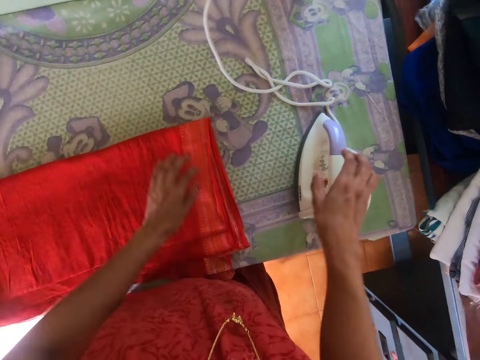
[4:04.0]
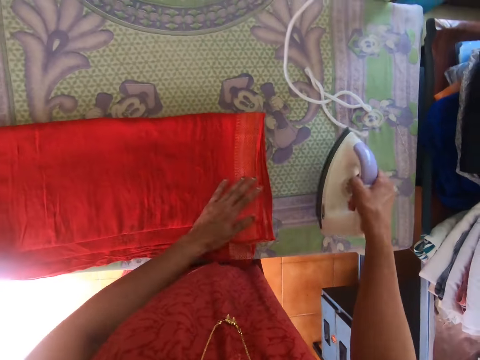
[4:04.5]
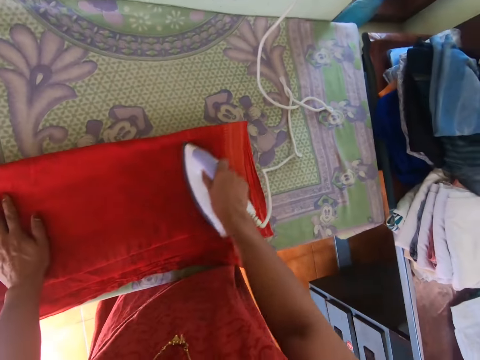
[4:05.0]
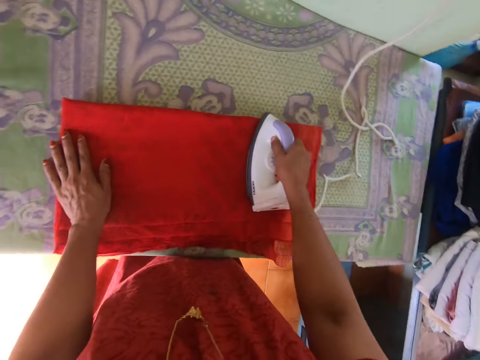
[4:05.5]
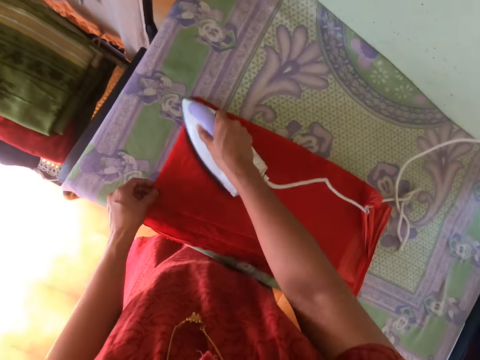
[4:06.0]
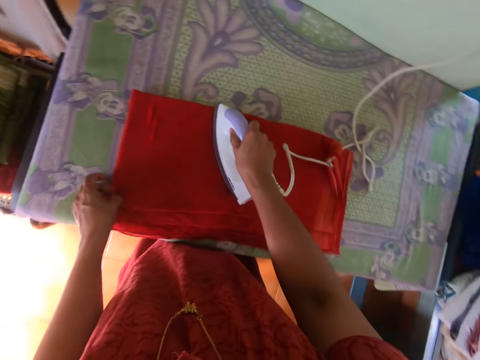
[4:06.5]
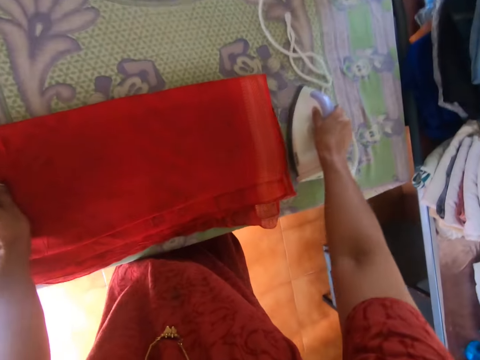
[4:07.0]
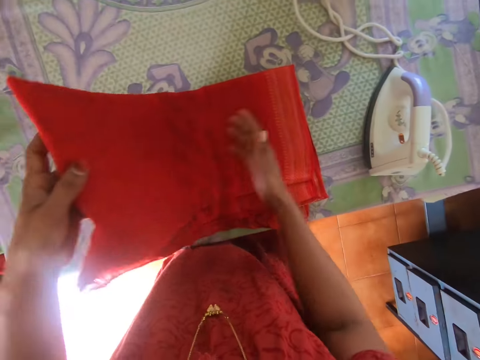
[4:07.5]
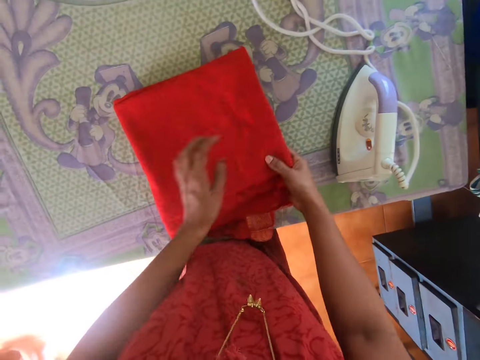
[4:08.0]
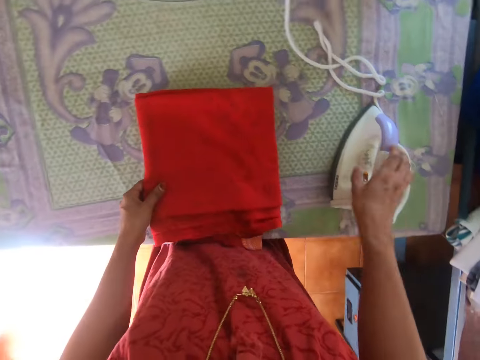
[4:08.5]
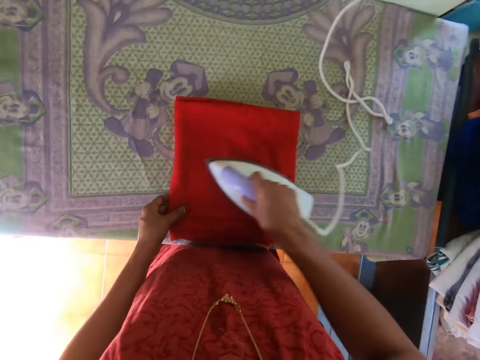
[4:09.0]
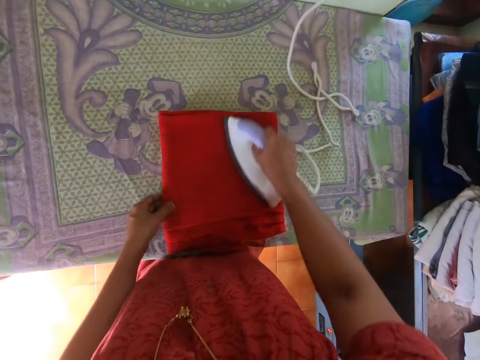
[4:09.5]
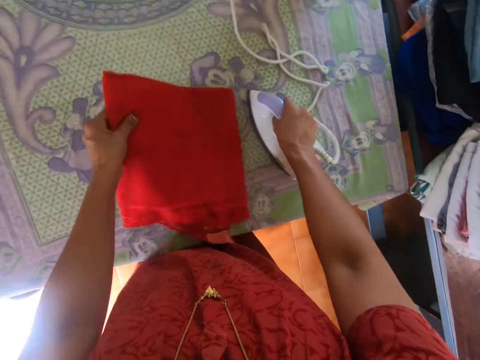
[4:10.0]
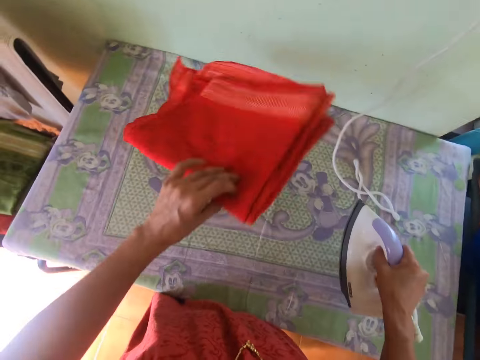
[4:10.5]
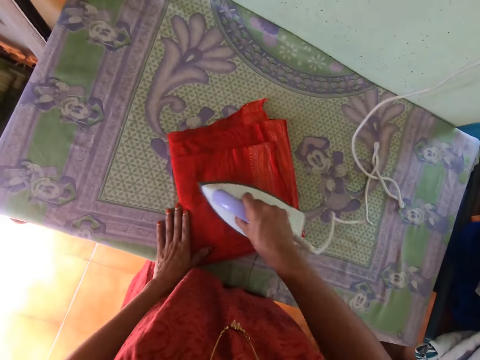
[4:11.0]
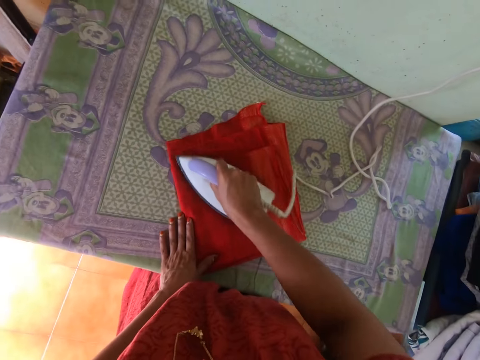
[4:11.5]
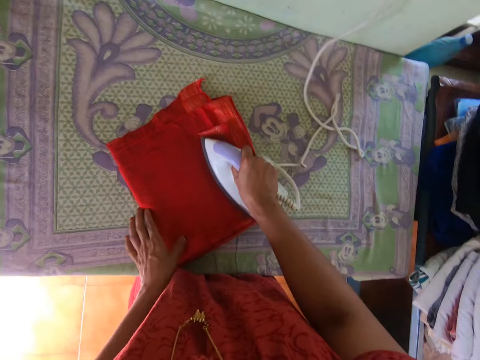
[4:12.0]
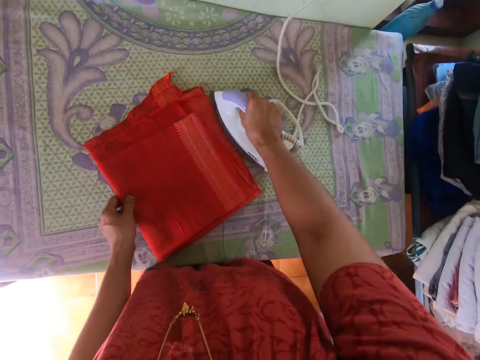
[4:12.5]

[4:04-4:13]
The camera wearer picks the iron from the table with her right hand. She places her left hand on the cloth on the table. She presses the cloth on the table with the iron in her right hand. She holds the cloth on the table with her left hand. She drops the iron on the table with her right hand. She folds the cloth on the table with both hands. She holds the cloth on the table with her left hand. She picks the iron from the table with her right hand. She presses the cloth on the table with the iron in her right hand. She picks the cloth from the table with her left hand. She holds the iron on the table with her right hand. She flips the cloth in her left hand. She drops the cloth on the table with her left hand. She places her left hand on the cloth on the table. She presses the cloth on the table with the iron in her right hand.

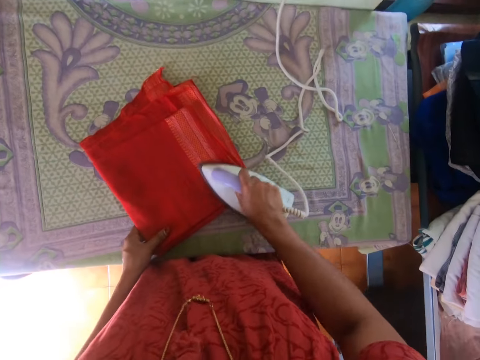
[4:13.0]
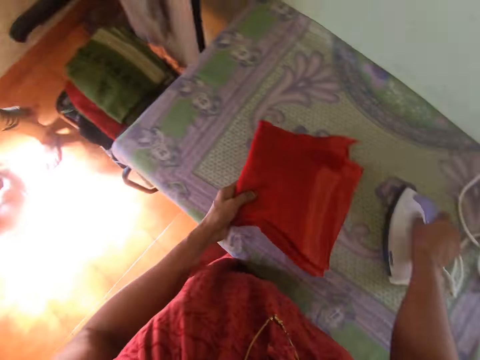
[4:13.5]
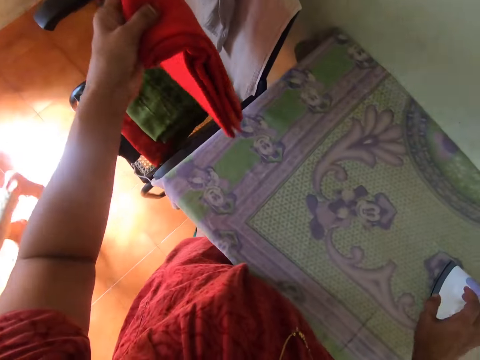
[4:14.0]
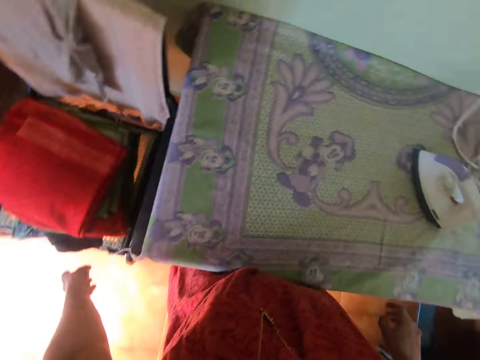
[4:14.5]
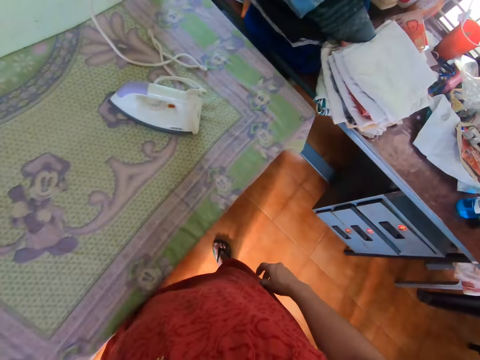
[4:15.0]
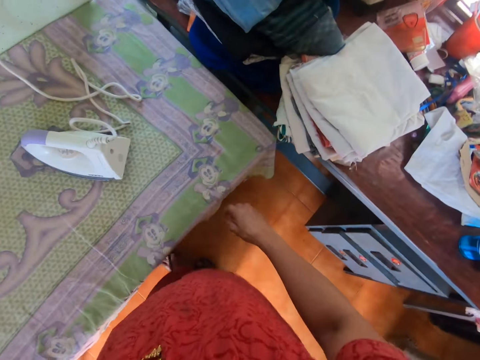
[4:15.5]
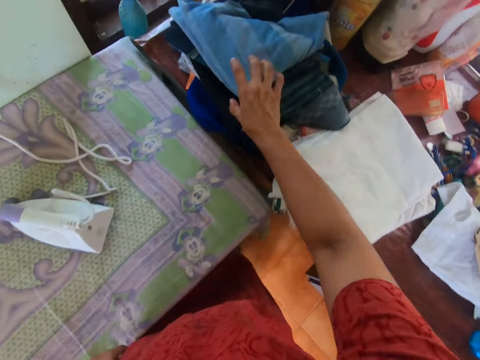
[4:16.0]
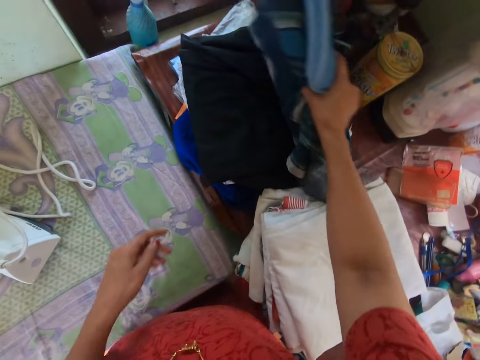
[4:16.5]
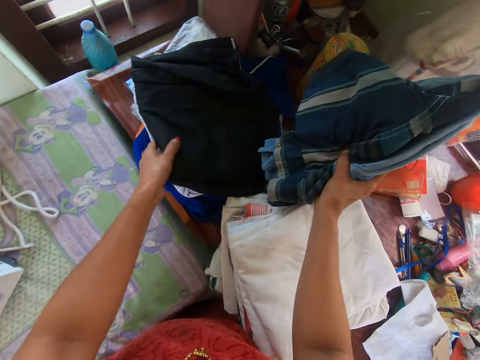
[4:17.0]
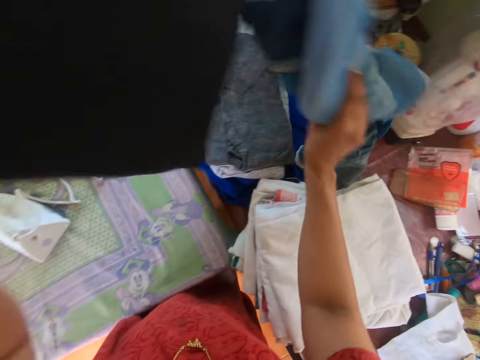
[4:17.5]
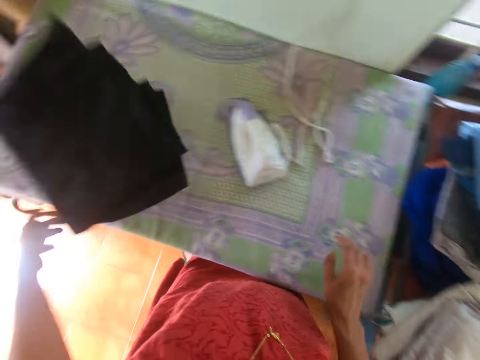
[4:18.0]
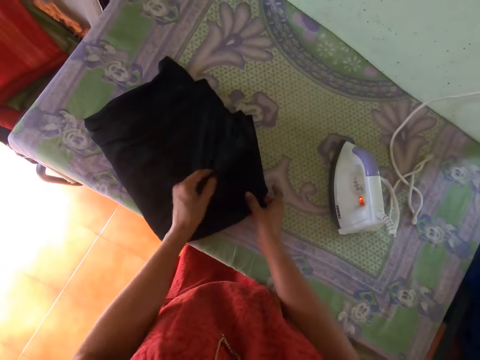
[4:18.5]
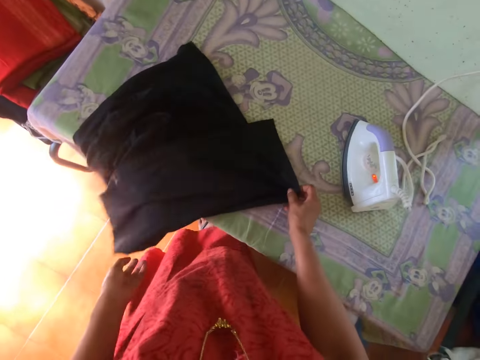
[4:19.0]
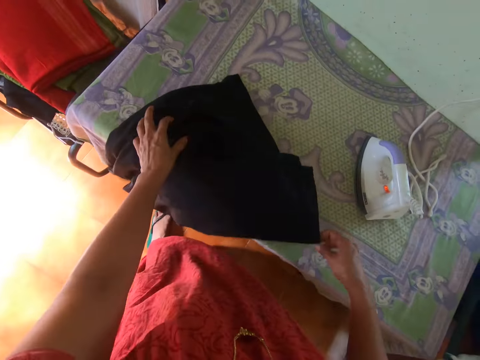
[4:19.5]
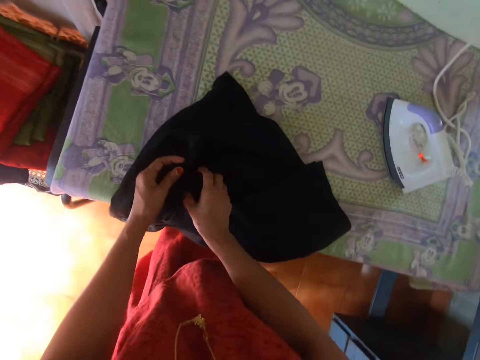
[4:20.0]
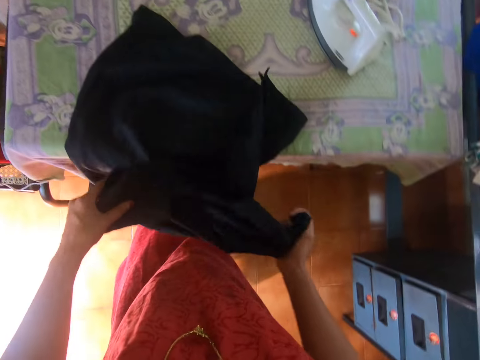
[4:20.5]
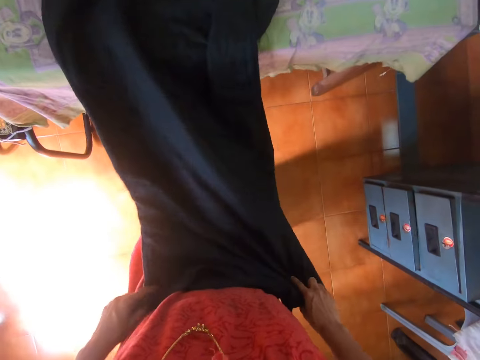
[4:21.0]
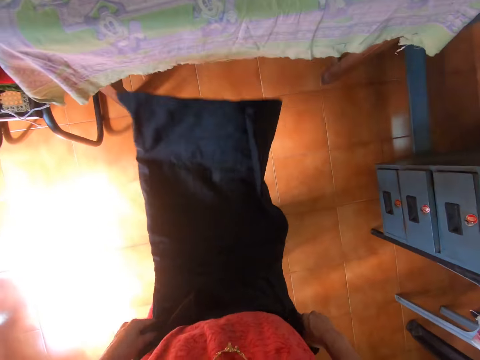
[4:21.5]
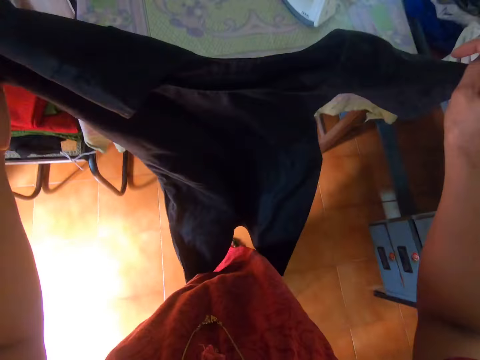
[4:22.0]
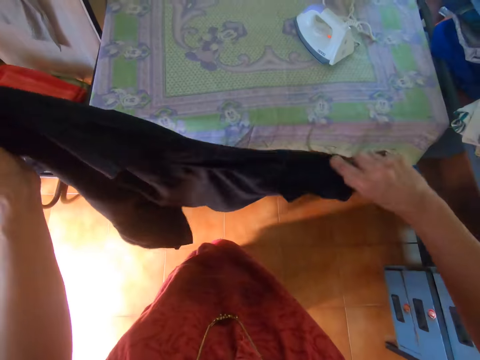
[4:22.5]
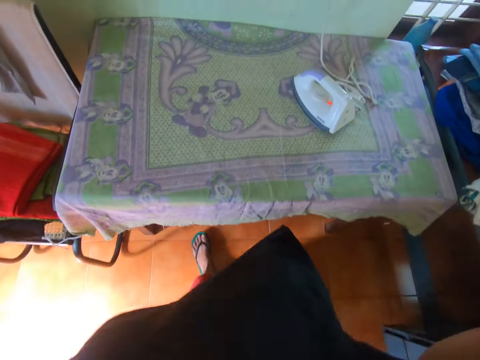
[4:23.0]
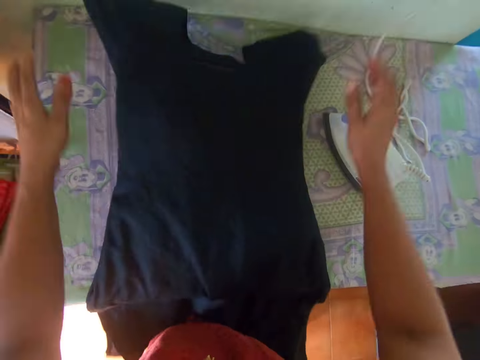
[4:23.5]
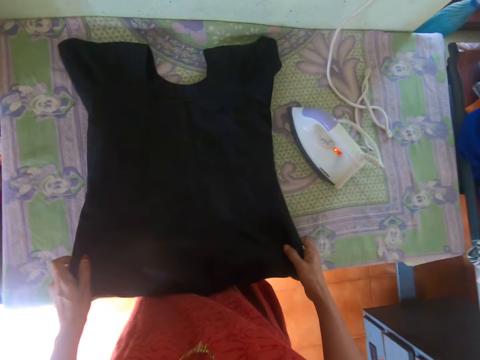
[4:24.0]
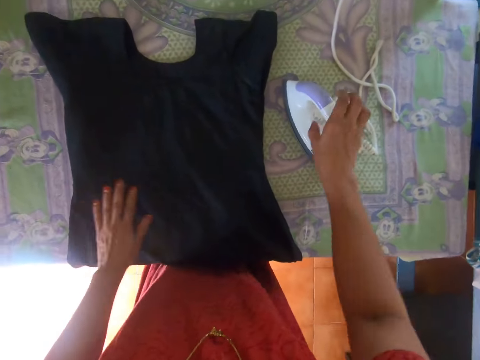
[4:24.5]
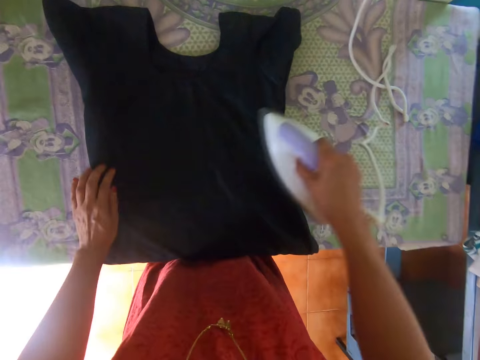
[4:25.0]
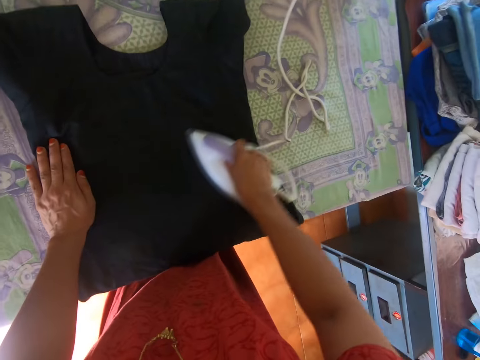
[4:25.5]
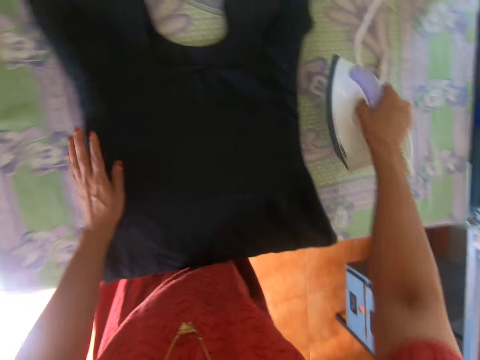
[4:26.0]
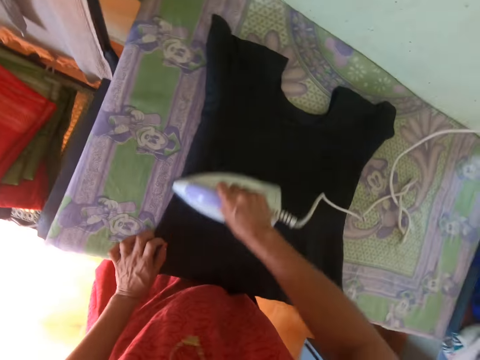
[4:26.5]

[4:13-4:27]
The camera wearer picks the cloth from the table with her left hand. She drops the iron on the table with her right hand. A girl walks past the camera wearer. The camera wearer drops the cloth on the pile of clothes on the chair with her left hand. A woman interacts with the camera wearer. The camera wearer raises some clothes from the pile of clothes on the table with her right hand. She picks a cloth from the pile of clothes on the table with her left hand. She drops the clothes on the pile of clothes on the table with her right hand. She drops the cloth on the table with her left hand. She unwraps the cloth on the table with her left hand. She holds the cloth on the table with her right hand. She stretches the cloth. She holds the cloth on the table with her left hand. She unwraps the cloth on the table with both hands. She moves the cloth from the table with both hands. She drops the cloth on the table with both hands. She adjusts the cloth on the table with both hands. She moves her left hand on the cloth on the table. She picks the iron from the table with her right hand. She presses the cloth on the table with the iron in her right hand.

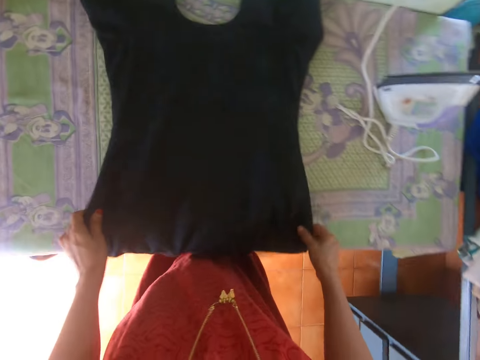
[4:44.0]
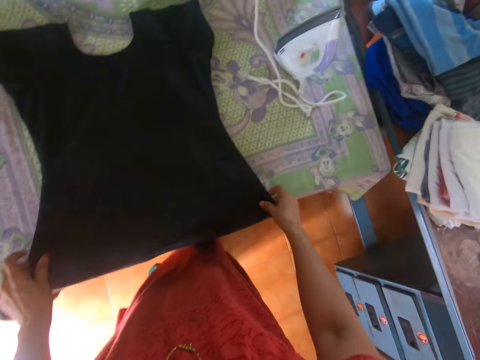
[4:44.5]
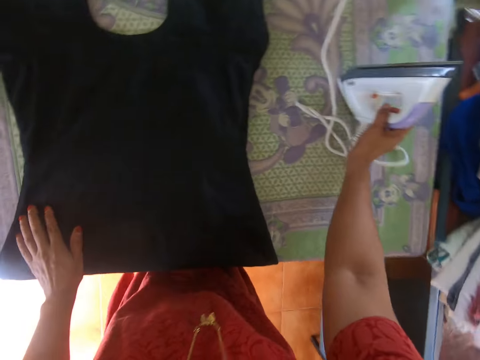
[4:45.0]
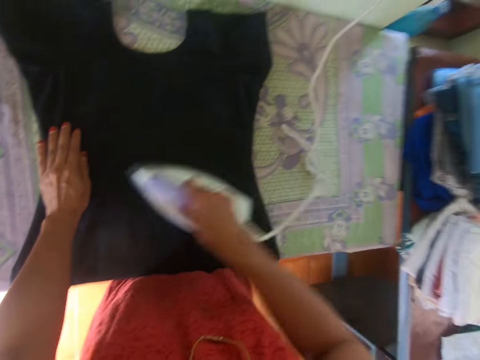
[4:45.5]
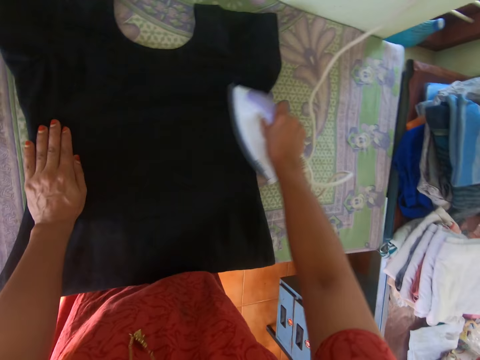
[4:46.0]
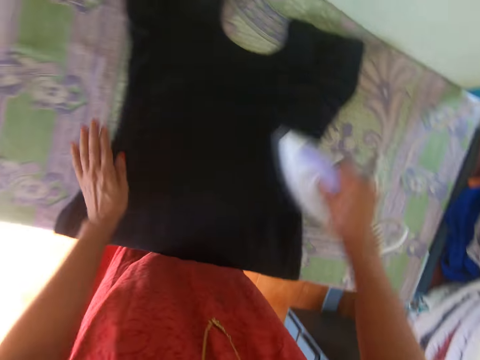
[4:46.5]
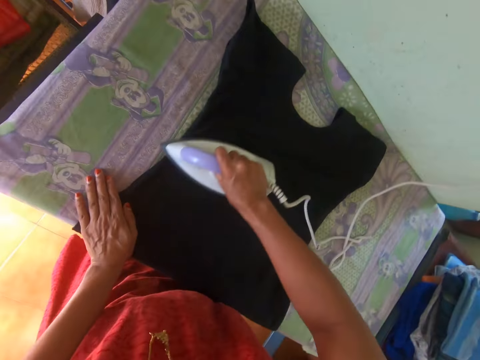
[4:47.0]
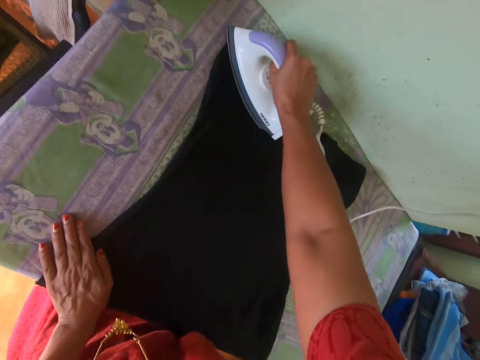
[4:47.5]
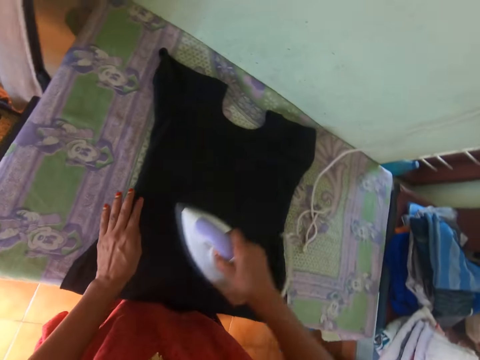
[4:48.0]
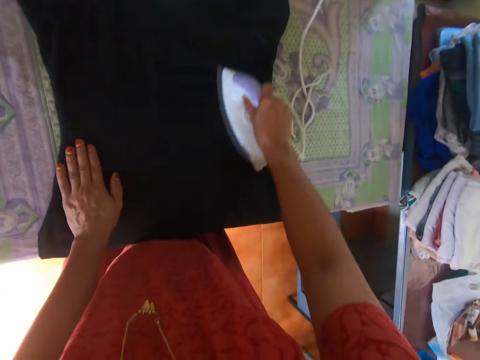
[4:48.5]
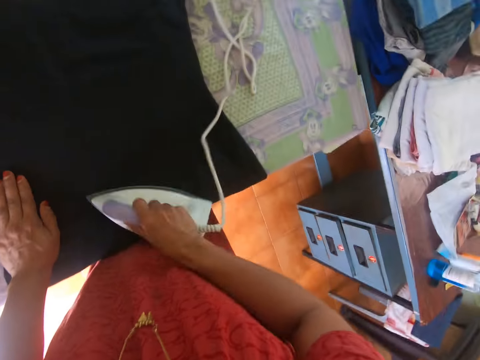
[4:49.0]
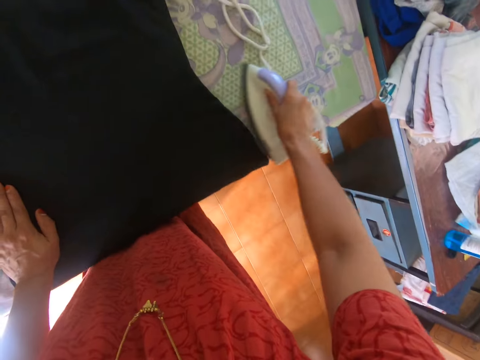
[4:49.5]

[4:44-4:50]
The camera wearer places her left hand on the cloth on the table. She picks up the pressing iron from the table with her right hand. She smoothens the dress on the table with the pressing iron in her right hand.
